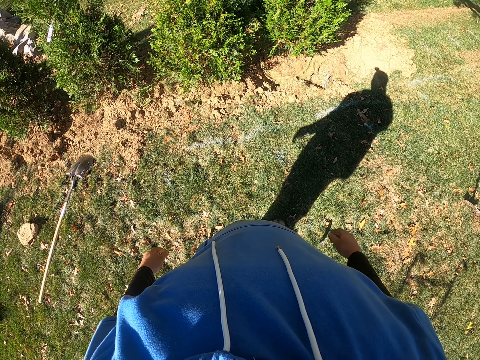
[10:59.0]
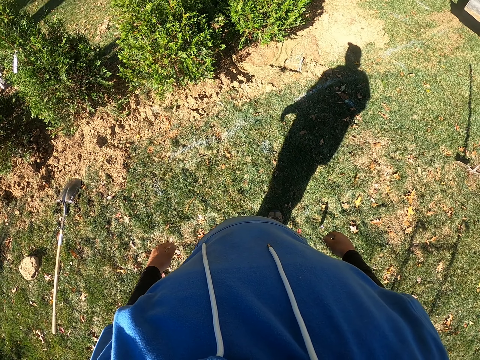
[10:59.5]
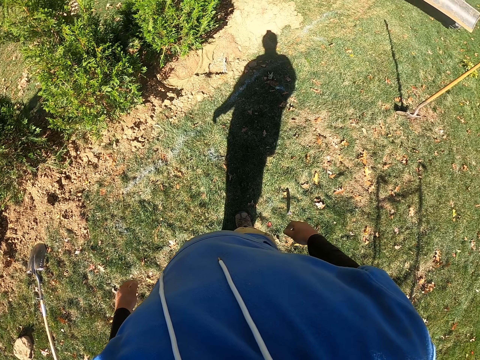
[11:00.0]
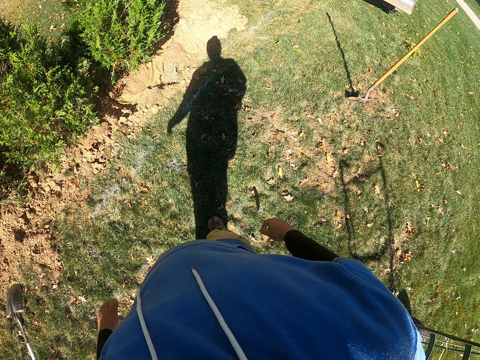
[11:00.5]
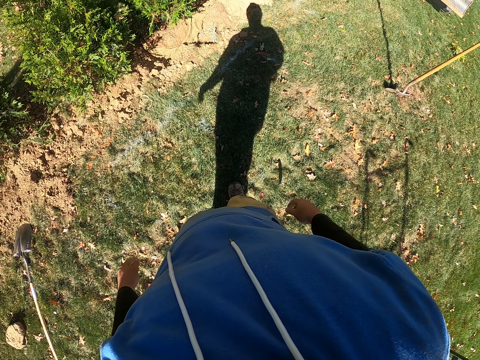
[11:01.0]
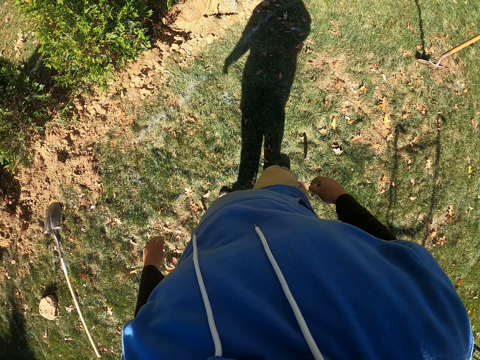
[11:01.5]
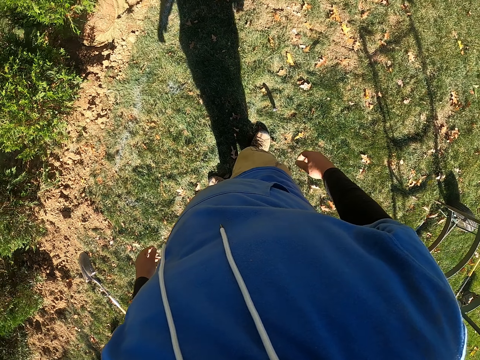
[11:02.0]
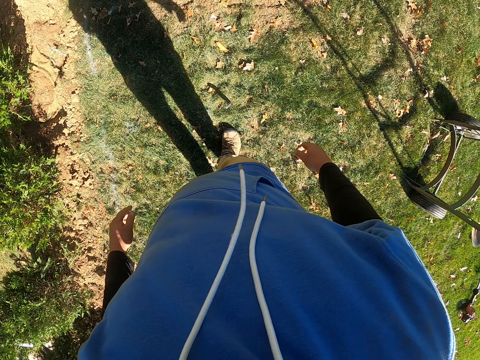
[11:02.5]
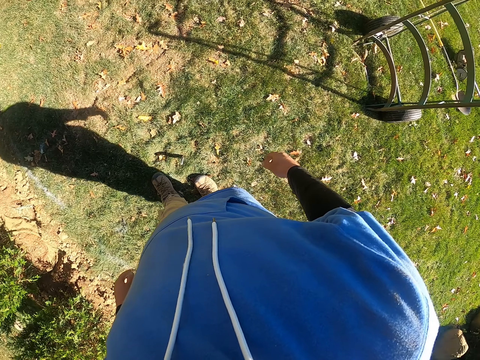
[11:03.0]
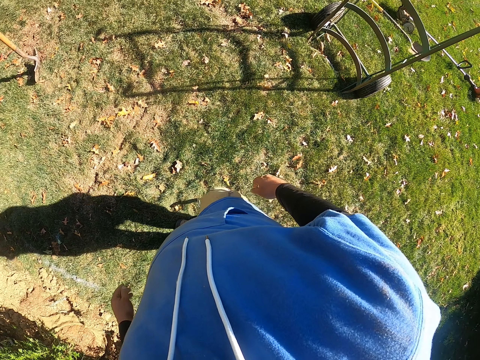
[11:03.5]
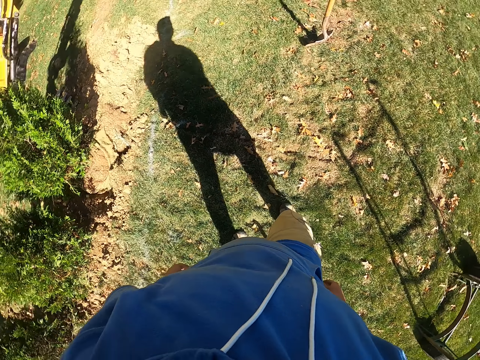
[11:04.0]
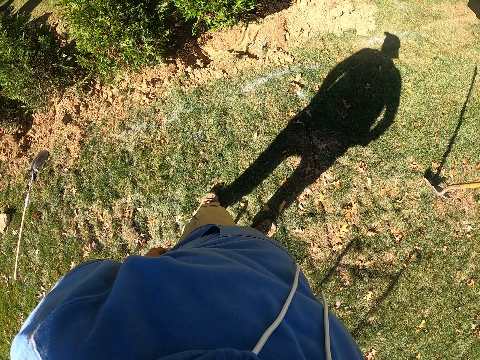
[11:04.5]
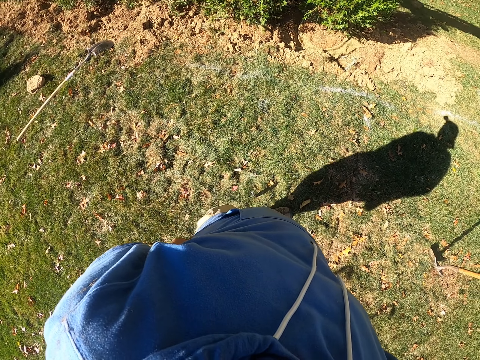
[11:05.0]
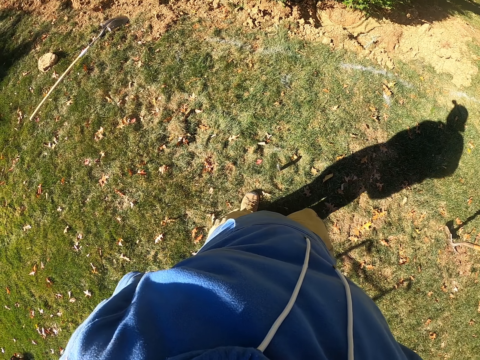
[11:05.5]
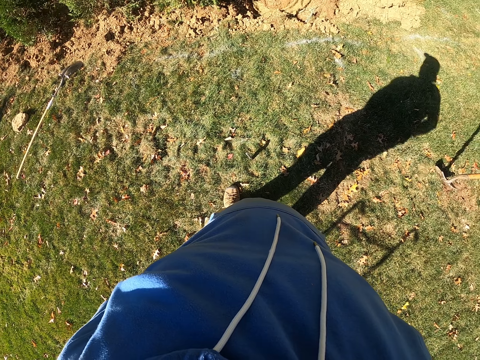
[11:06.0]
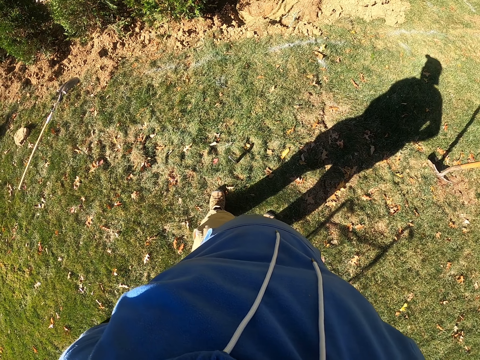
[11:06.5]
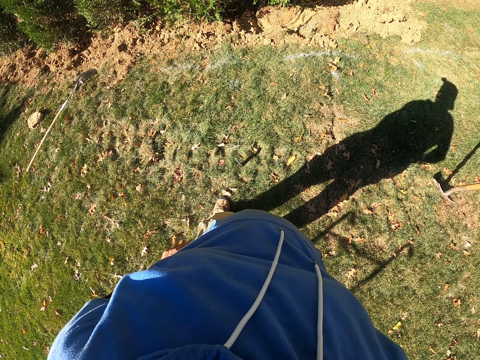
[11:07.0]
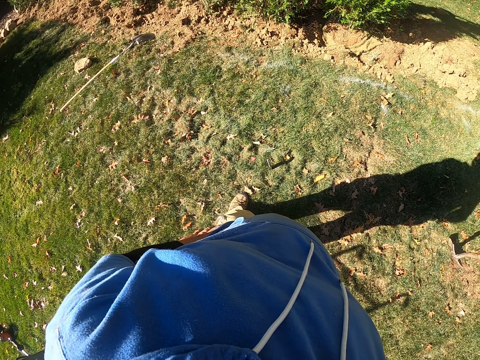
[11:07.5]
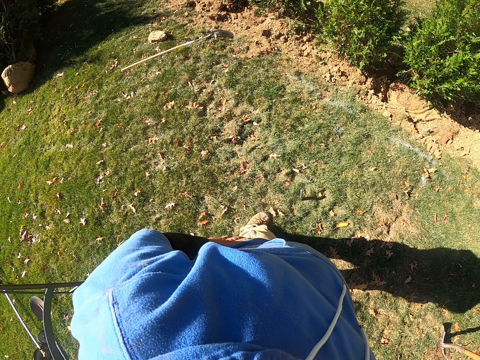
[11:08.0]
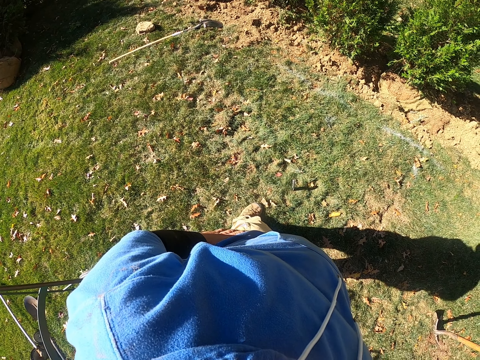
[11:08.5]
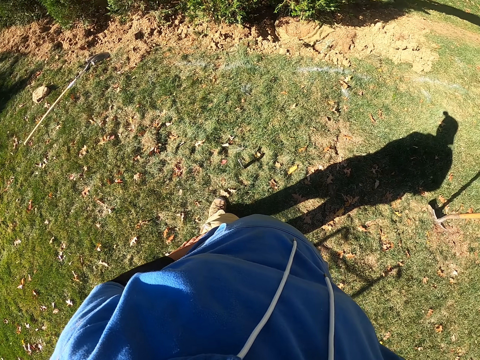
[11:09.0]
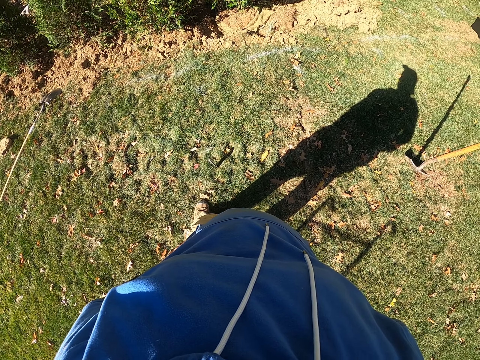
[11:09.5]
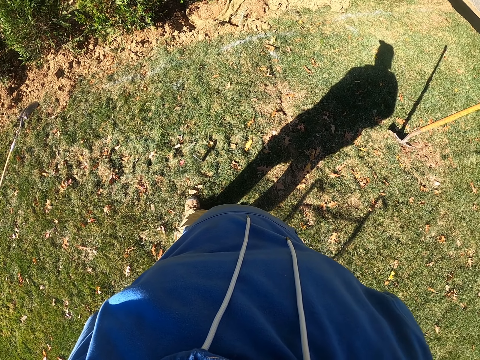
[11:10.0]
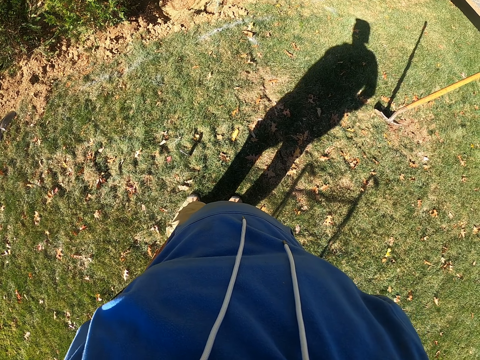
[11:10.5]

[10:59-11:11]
The camera wearer looks around the compound.

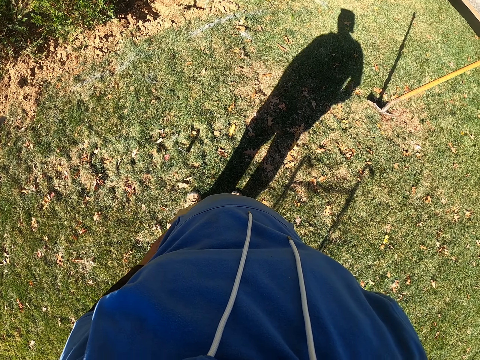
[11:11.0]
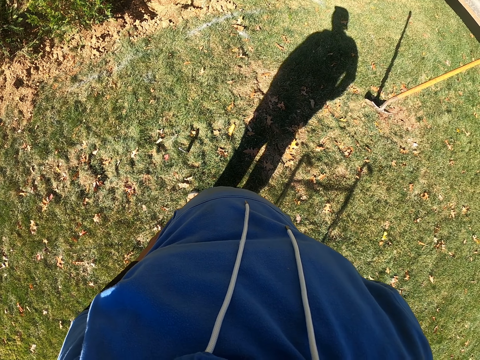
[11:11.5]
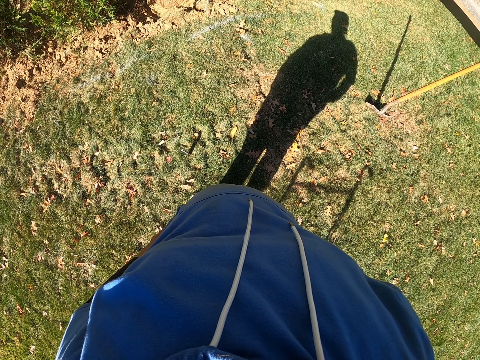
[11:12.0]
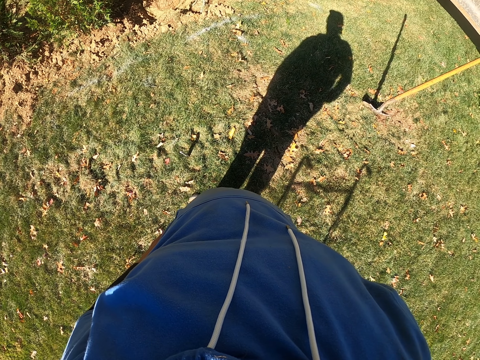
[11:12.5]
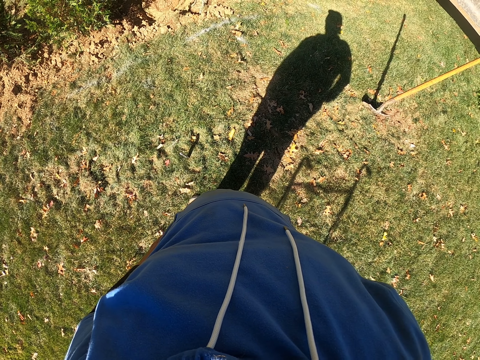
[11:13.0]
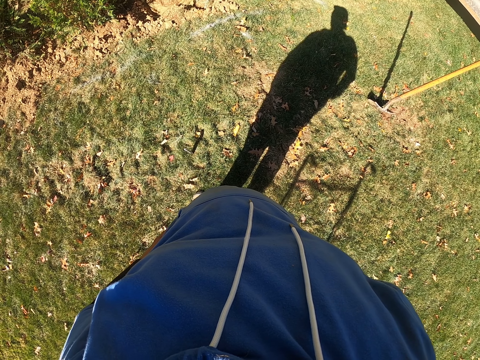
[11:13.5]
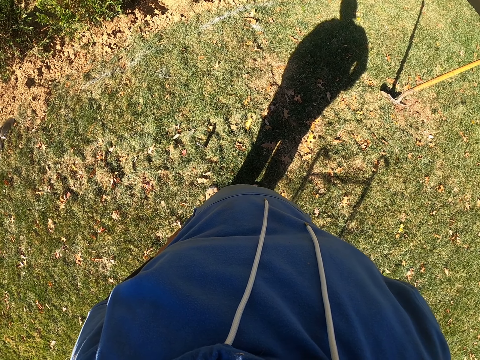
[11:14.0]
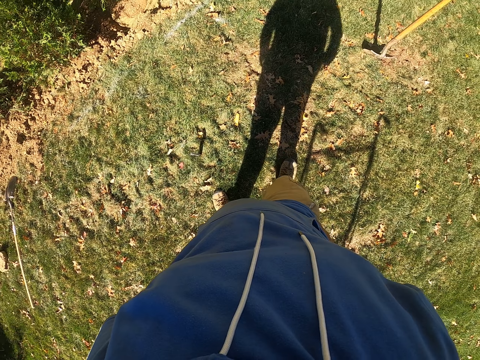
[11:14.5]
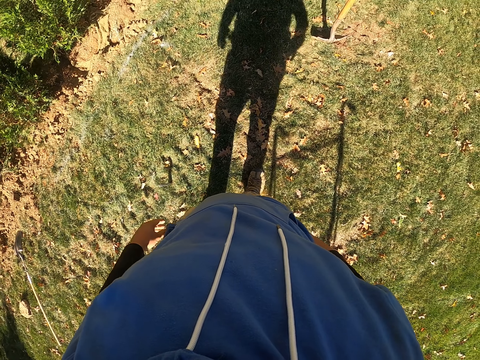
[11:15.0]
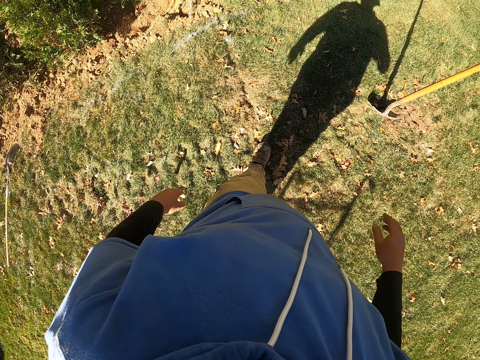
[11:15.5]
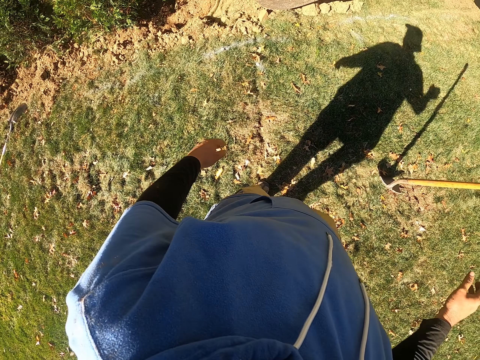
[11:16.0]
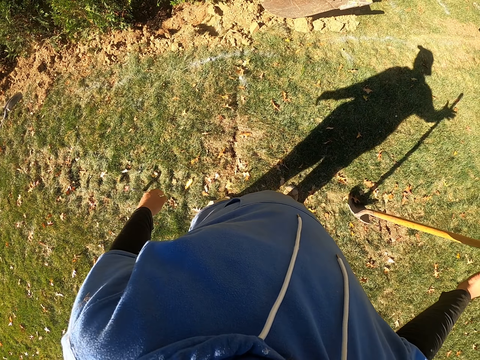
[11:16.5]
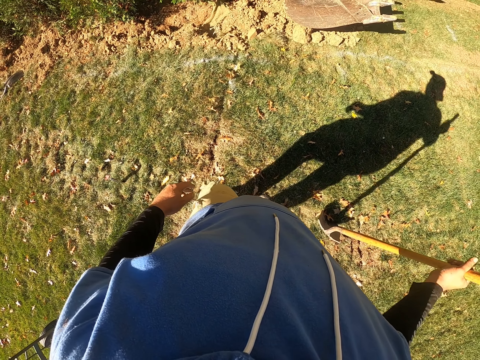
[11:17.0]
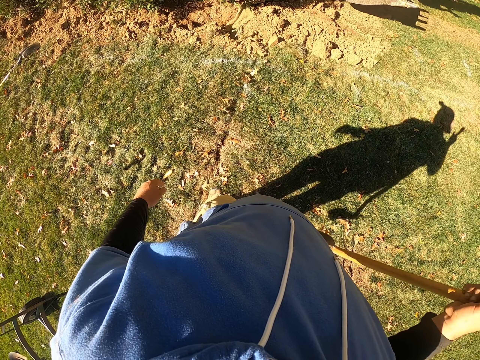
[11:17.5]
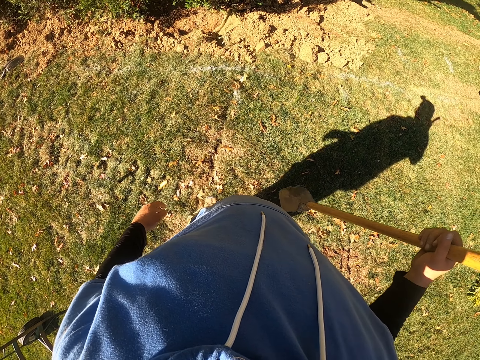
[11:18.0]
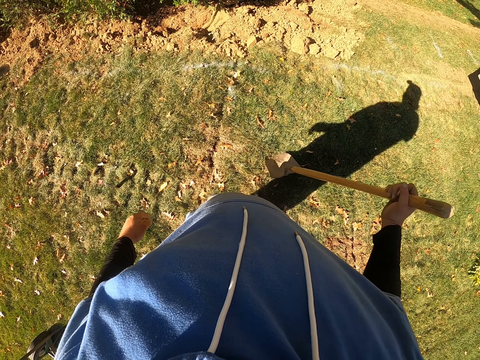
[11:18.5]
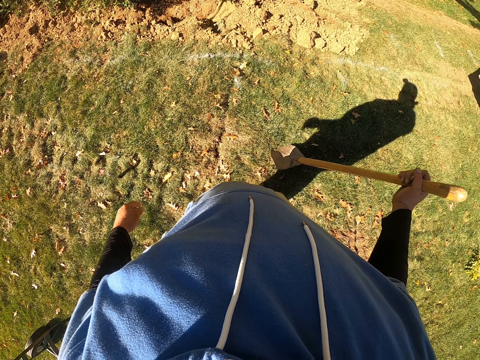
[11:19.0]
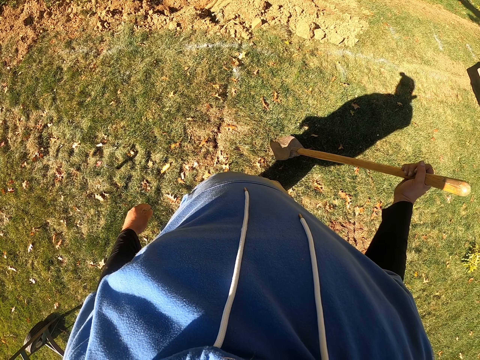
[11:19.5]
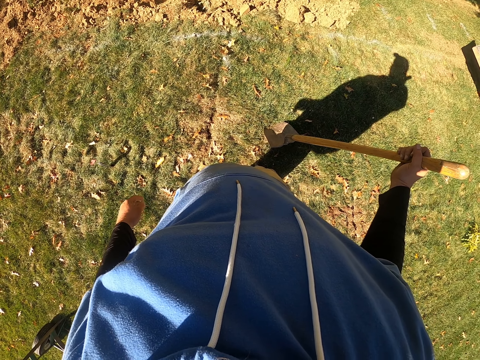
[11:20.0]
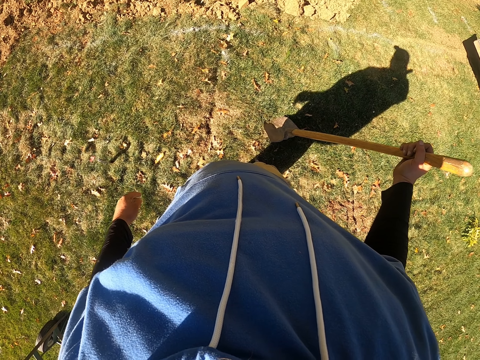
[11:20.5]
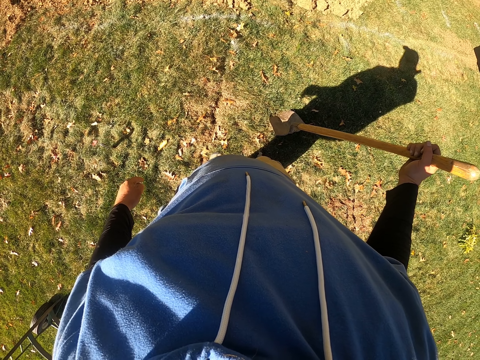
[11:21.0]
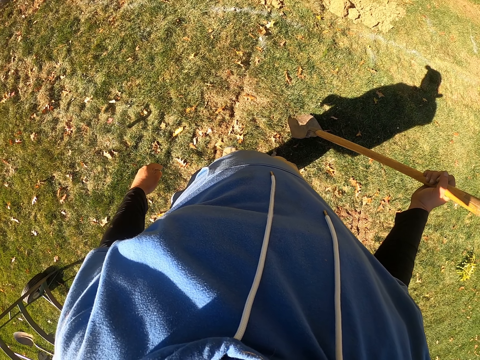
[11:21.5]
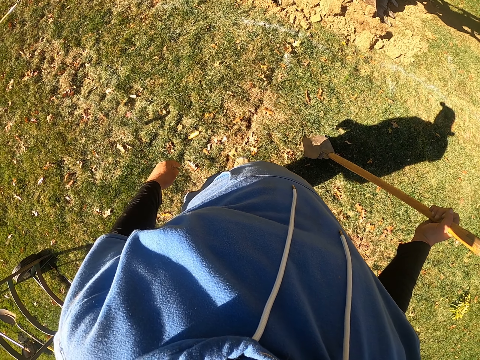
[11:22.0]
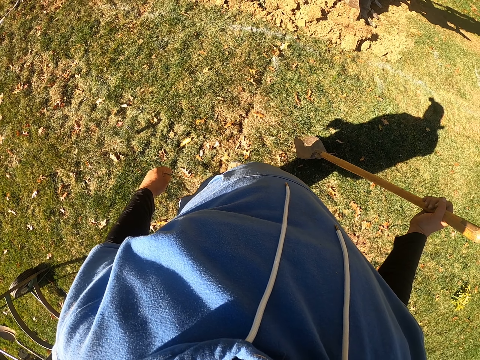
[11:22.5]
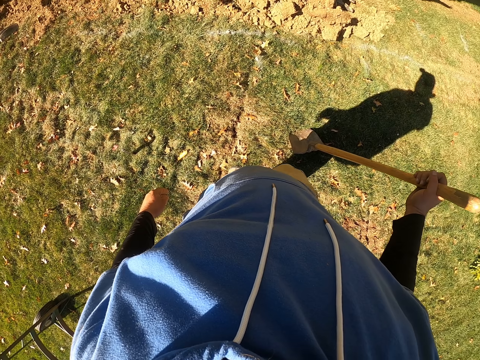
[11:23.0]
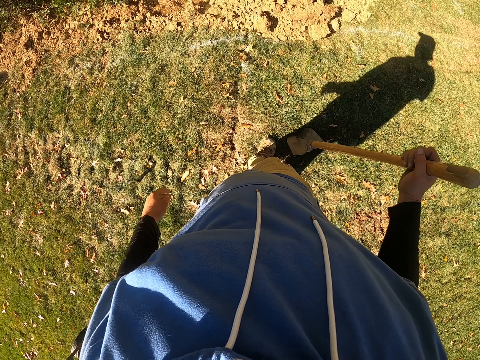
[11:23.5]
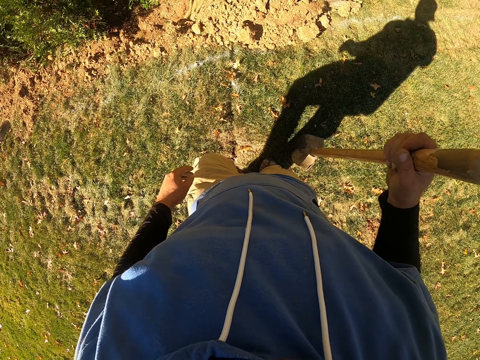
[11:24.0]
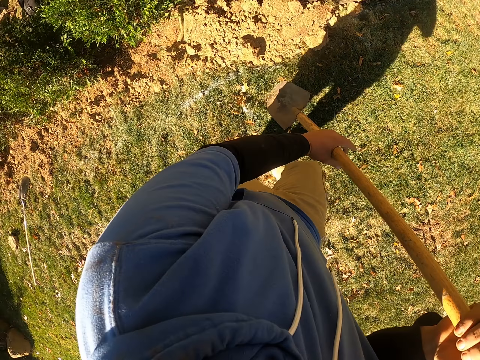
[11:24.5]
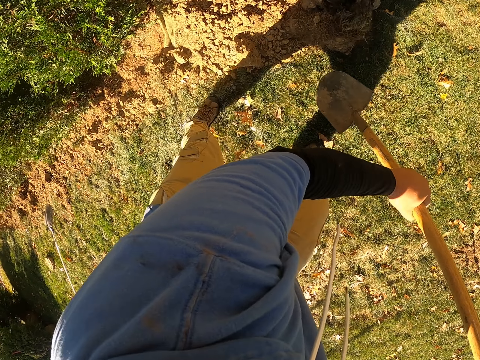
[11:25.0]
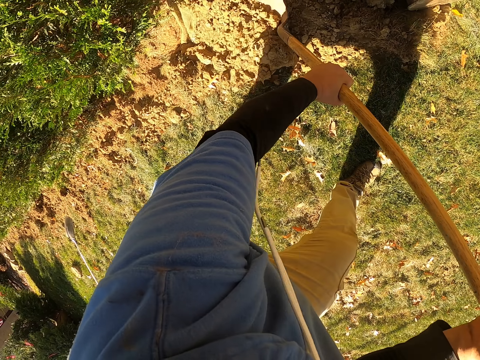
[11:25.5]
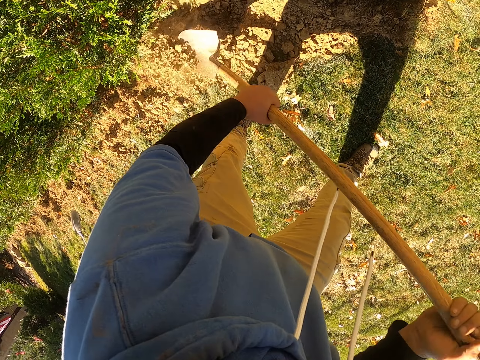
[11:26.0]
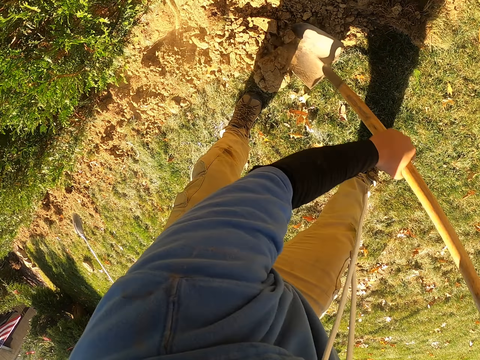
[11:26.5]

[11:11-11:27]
The camera wearer stares at the grass. They walk. They pick up a shovel or spade. They put the spade down. They look around. They hold the shovel with hands. They scoop soil with the shovel.
